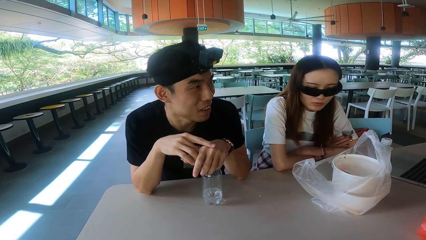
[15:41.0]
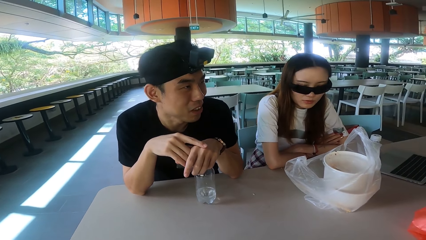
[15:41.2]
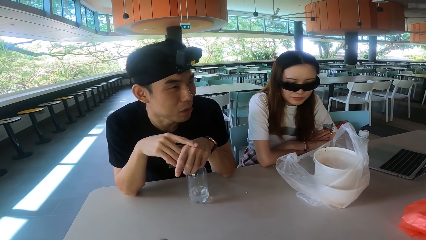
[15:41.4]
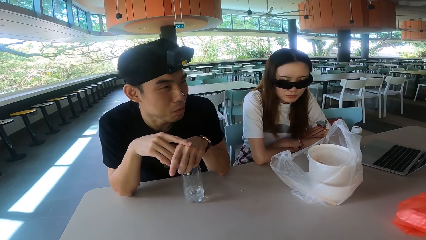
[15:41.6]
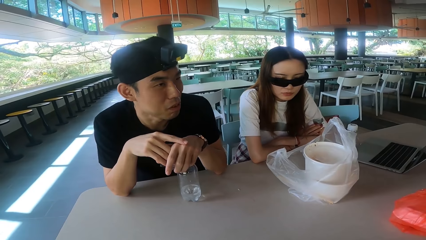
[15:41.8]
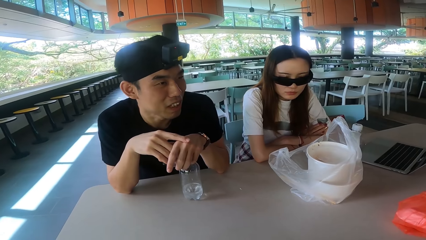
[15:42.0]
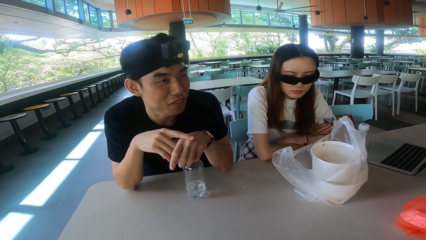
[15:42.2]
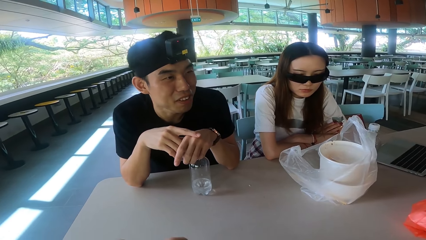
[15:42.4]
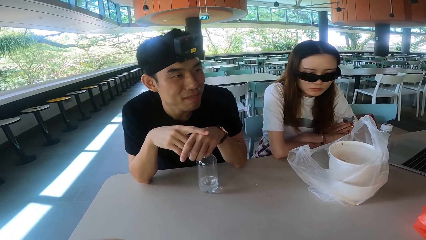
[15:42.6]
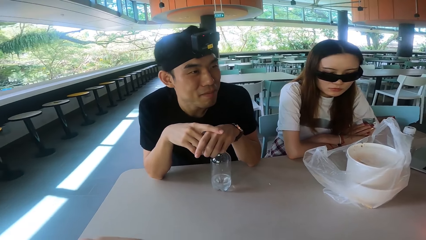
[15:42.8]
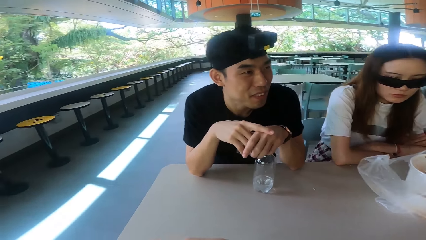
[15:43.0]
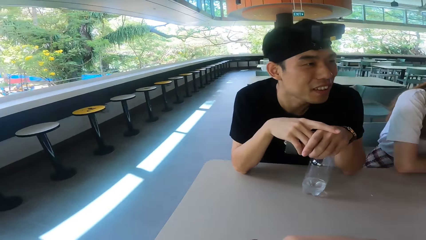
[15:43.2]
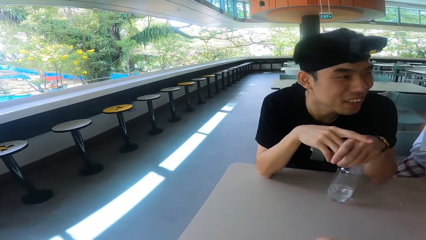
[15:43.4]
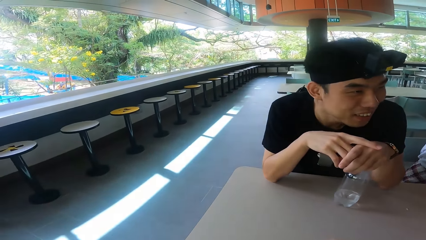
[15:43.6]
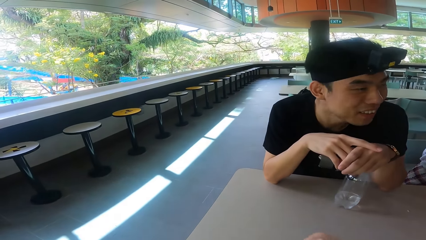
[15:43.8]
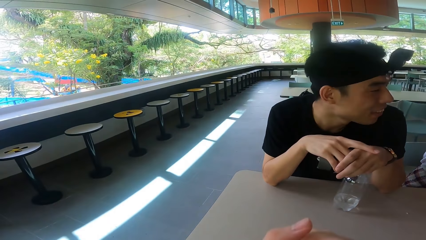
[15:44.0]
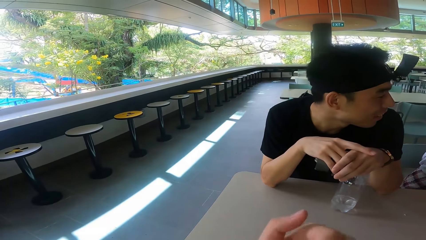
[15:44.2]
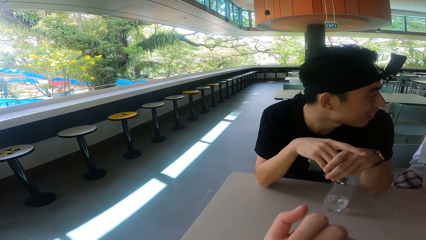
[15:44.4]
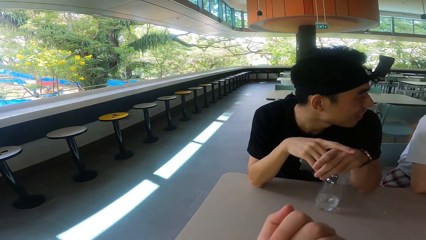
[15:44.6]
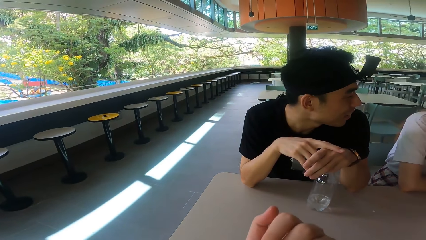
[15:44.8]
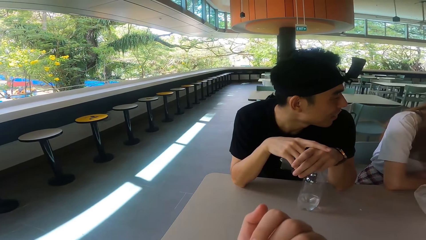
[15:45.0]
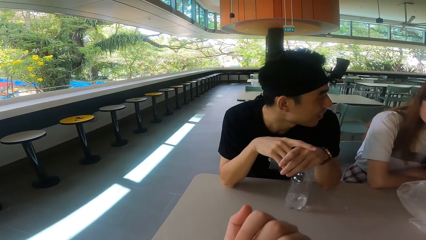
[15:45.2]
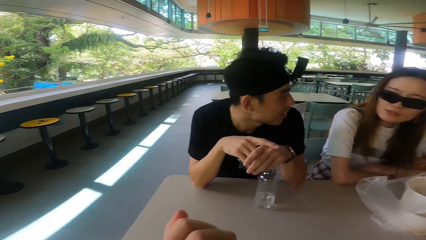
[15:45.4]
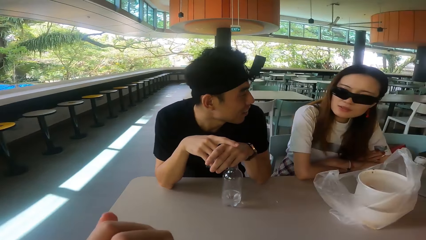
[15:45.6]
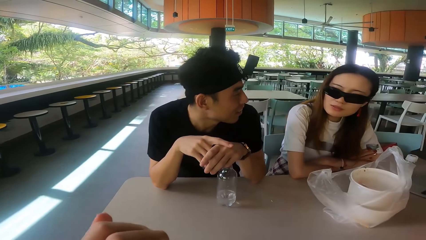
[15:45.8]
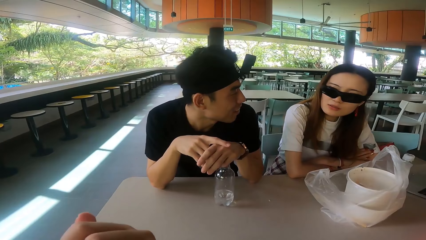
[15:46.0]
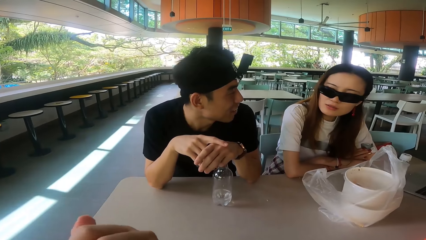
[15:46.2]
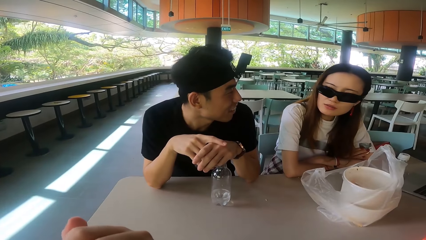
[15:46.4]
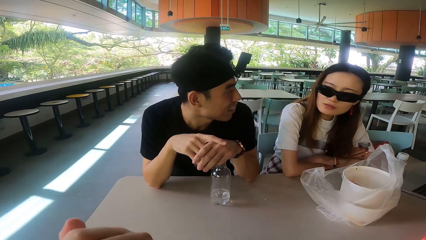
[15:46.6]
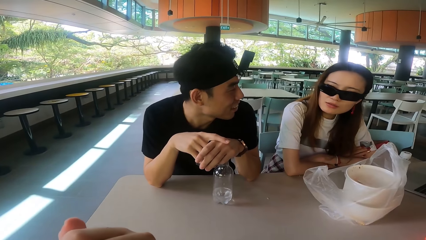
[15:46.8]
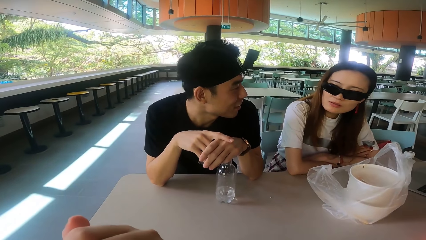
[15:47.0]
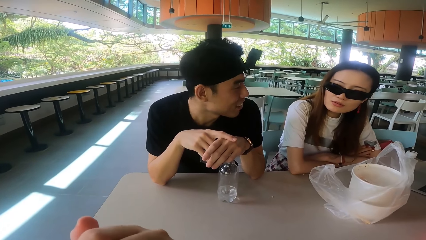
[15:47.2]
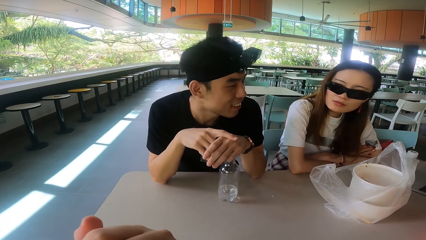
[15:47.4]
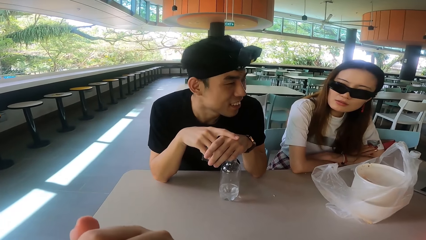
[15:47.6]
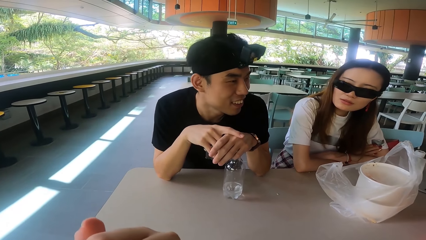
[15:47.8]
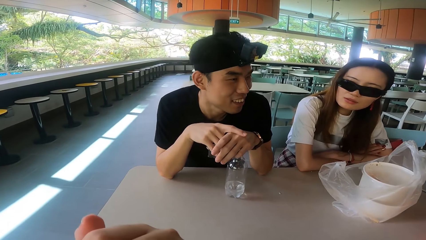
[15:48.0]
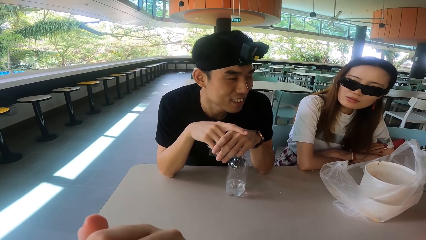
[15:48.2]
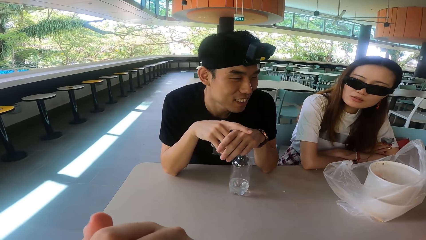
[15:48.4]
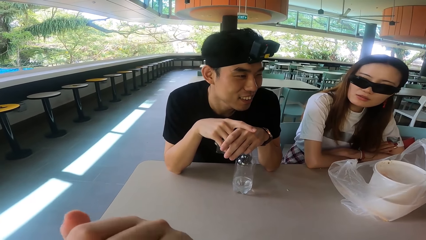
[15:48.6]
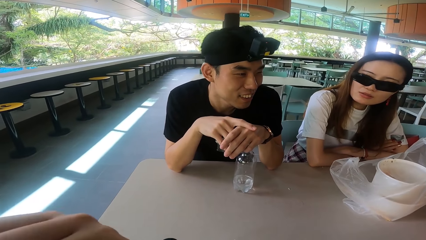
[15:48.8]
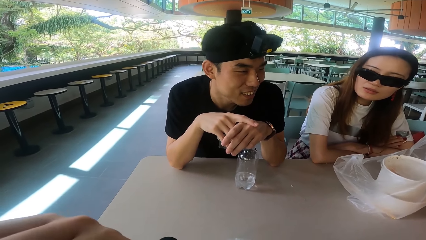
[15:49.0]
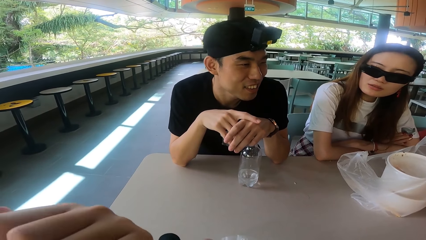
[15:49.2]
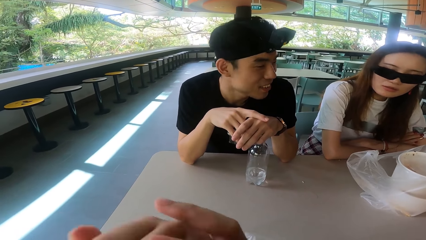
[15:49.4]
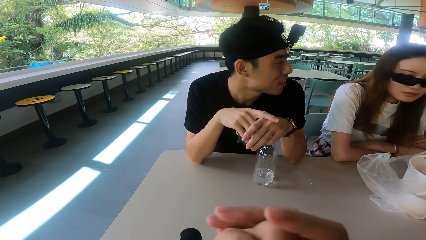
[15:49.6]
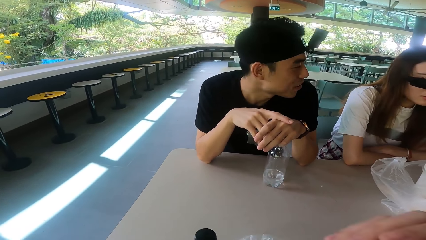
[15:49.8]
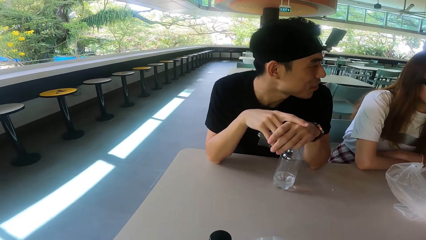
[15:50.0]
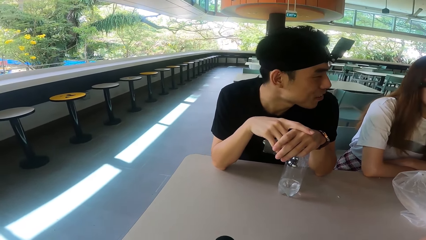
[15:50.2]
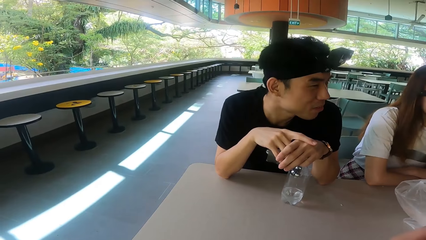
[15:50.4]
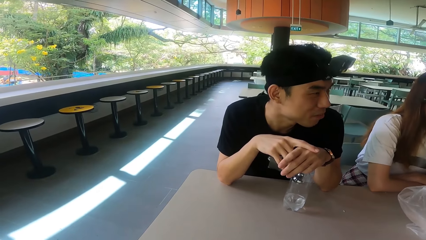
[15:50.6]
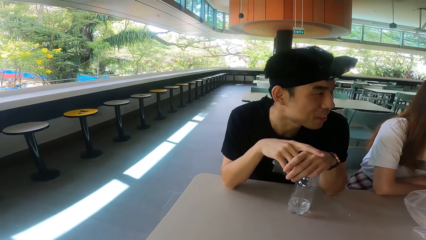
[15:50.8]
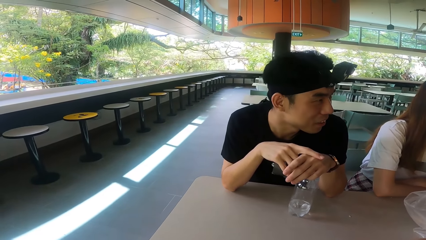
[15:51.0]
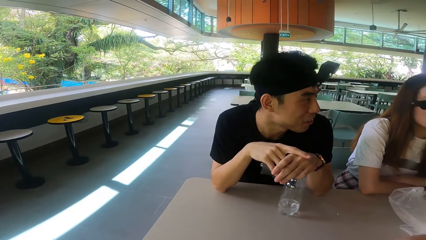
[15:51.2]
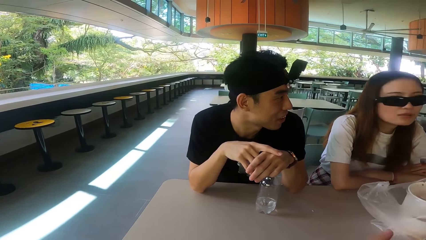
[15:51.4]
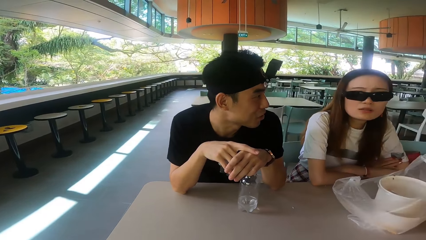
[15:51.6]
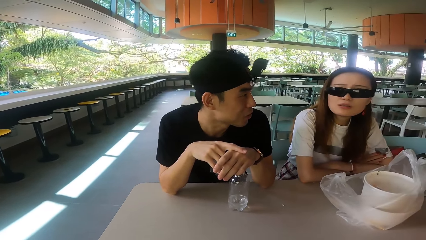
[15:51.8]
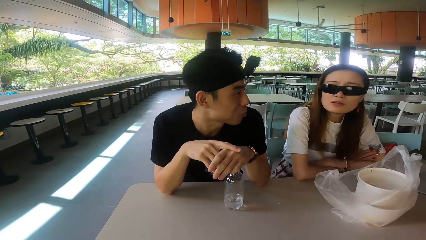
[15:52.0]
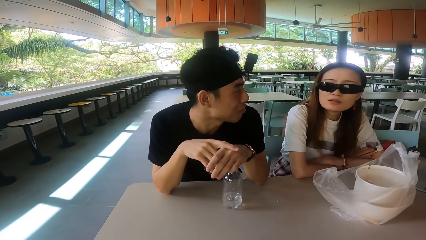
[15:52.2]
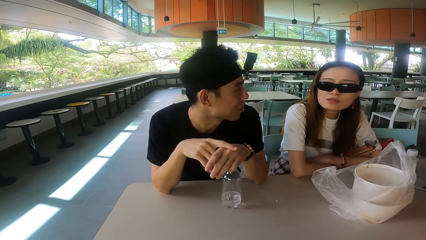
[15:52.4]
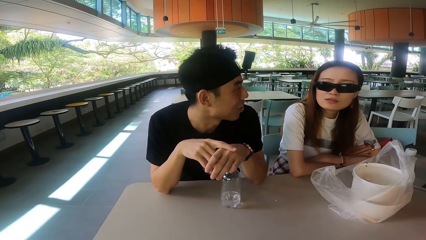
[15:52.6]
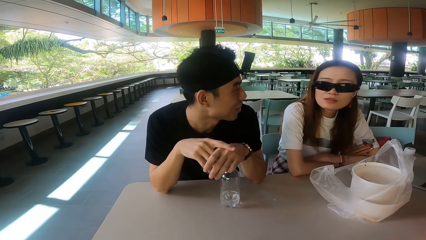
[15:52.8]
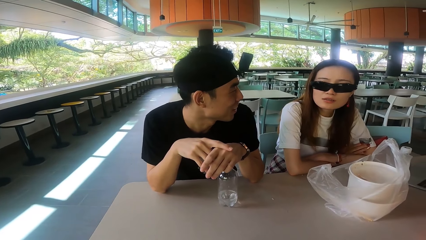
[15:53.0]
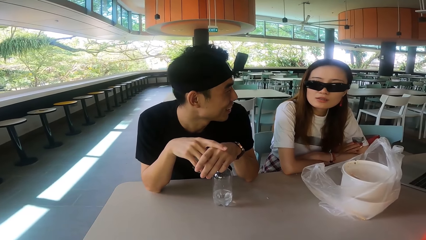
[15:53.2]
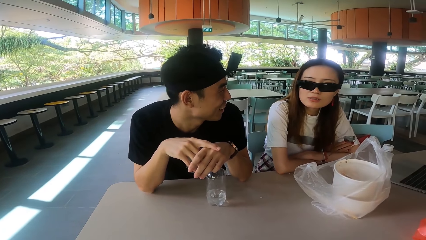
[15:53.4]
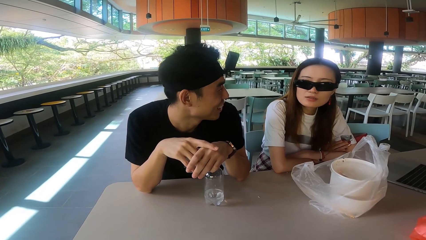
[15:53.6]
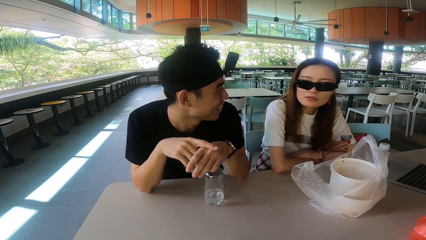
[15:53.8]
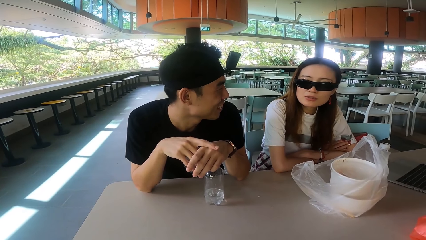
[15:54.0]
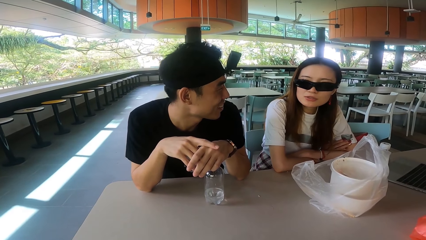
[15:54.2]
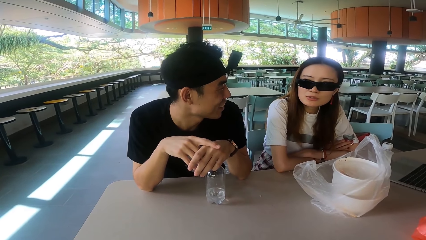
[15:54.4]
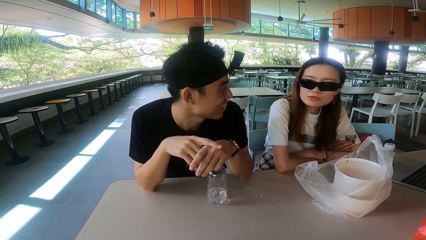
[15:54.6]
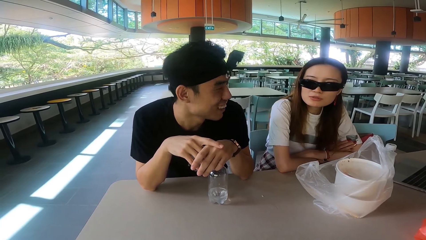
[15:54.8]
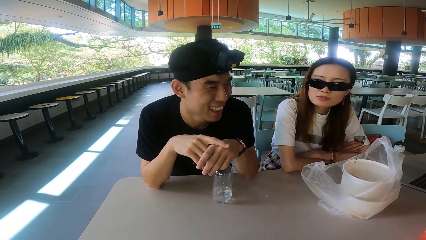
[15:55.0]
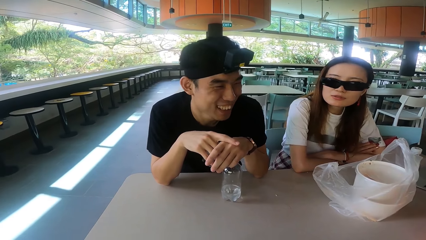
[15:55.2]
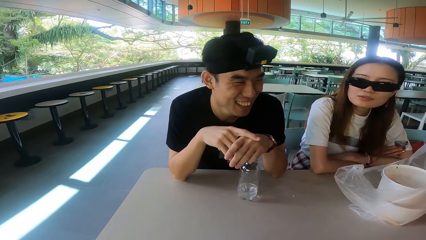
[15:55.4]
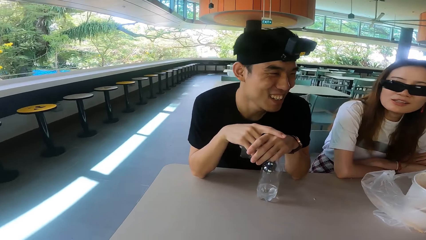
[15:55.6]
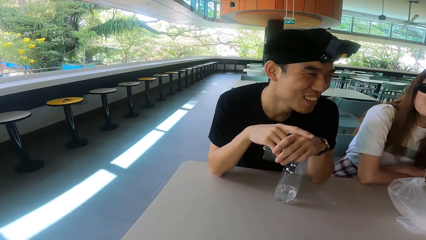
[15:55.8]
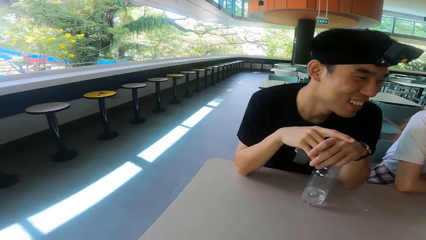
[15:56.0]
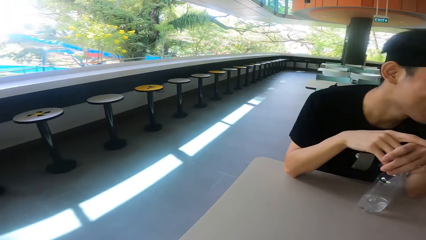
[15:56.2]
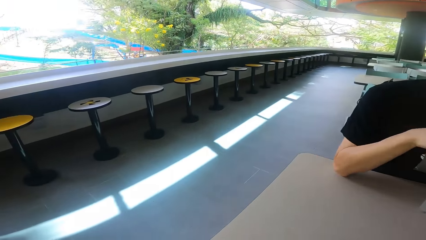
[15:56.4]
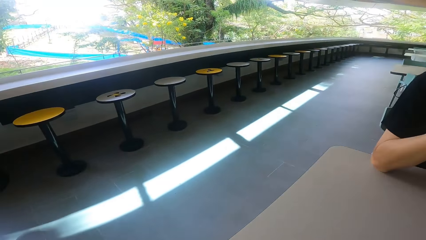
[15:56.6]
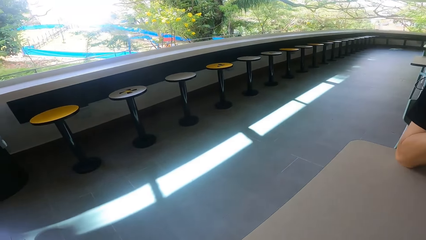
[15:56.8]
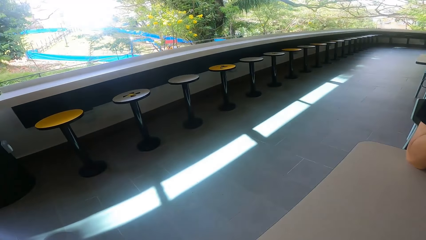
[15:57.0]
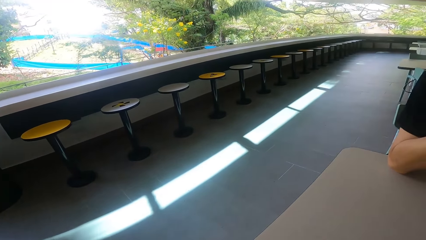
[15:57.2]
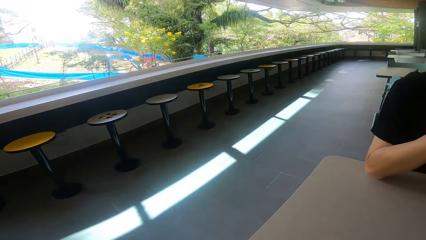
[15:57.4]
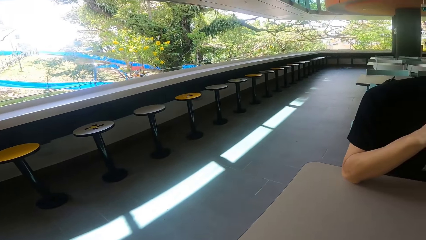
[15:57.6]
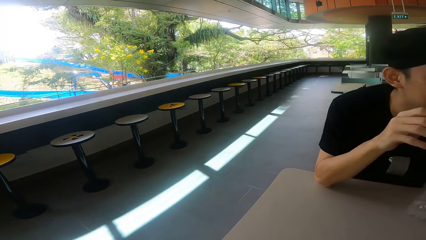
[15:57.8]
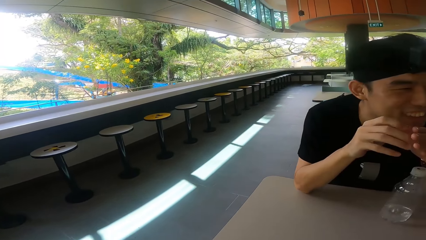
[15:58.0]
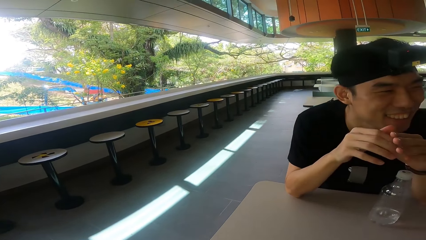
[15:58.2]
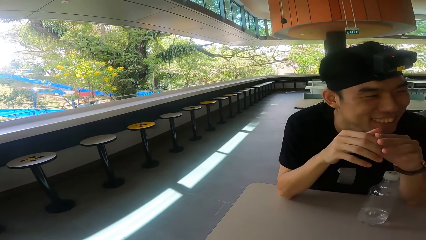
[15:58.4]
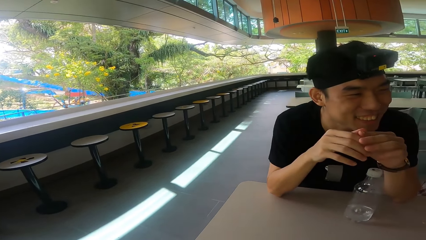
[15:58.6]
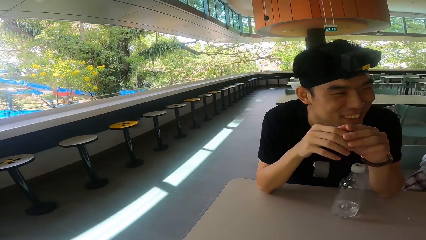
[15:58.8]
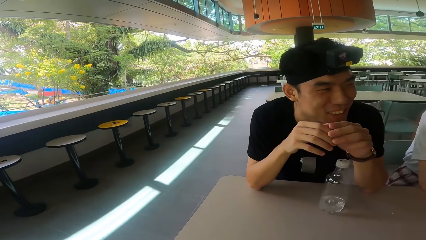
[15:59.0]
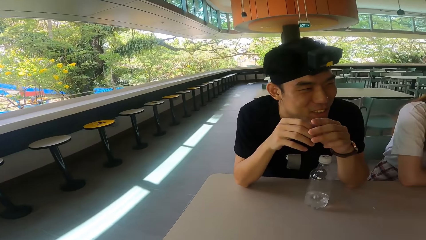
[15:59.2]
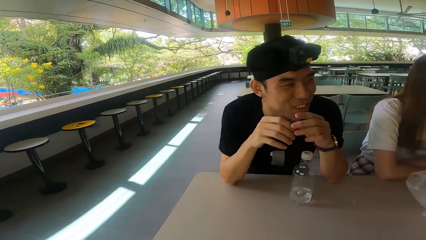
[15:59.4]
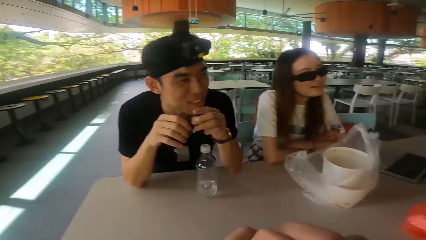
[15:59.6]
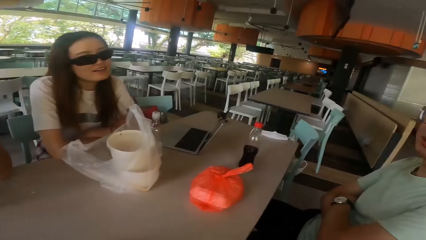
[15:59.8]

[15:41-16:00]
The camera wearer looks around. A woman talks. The camera wearer moves the hands. A man talks. The woman talks. The camera wearer looks around.
